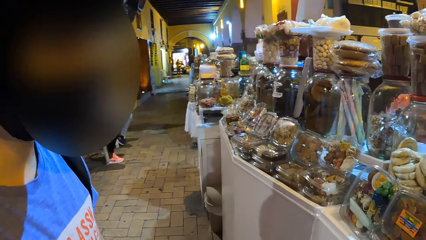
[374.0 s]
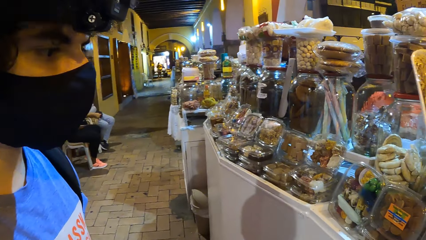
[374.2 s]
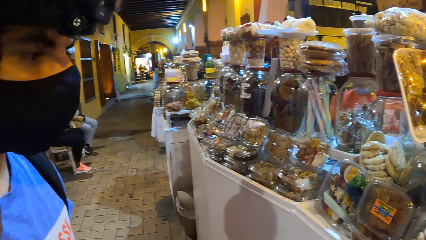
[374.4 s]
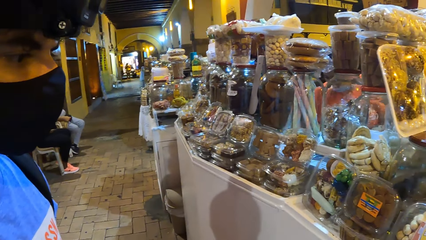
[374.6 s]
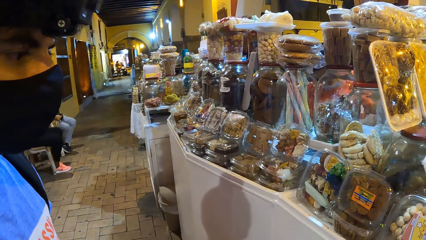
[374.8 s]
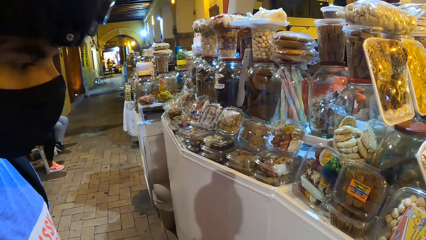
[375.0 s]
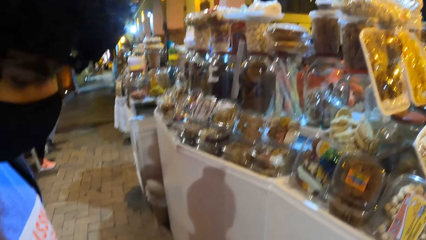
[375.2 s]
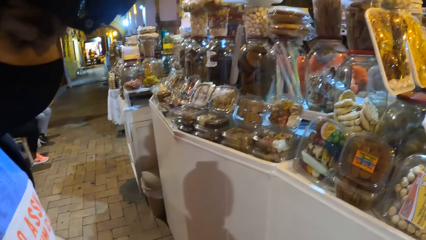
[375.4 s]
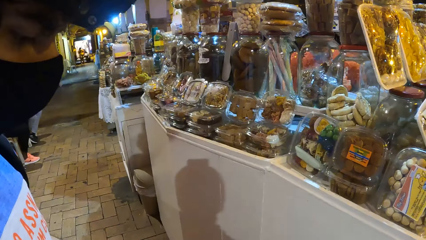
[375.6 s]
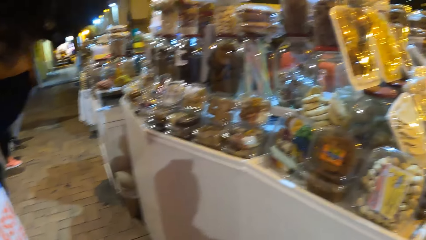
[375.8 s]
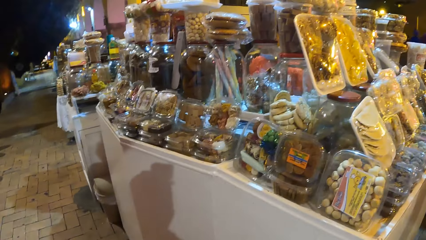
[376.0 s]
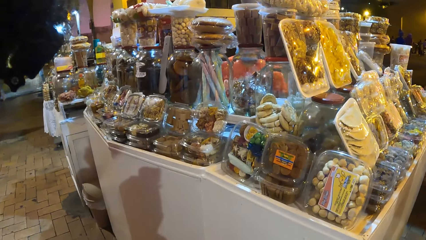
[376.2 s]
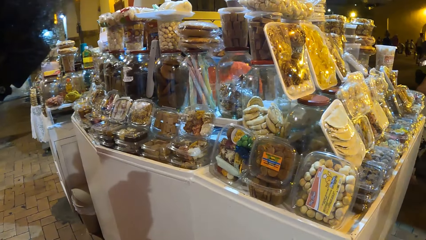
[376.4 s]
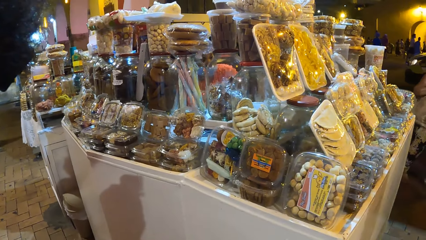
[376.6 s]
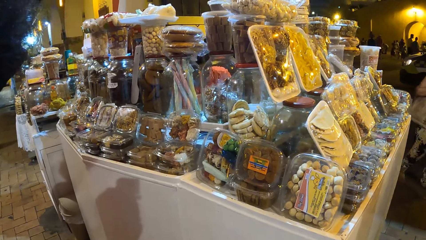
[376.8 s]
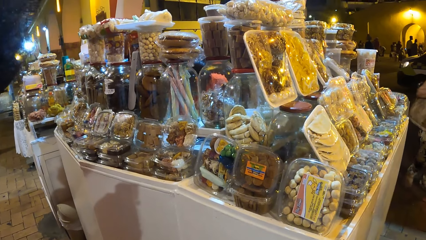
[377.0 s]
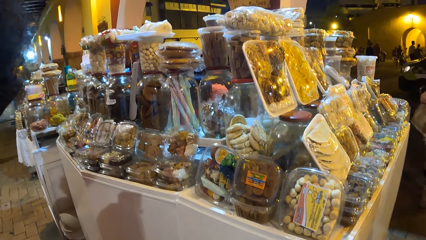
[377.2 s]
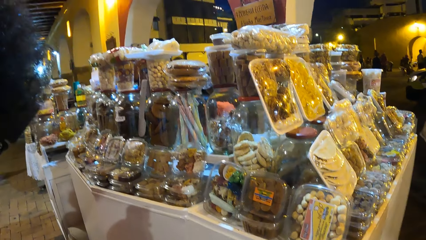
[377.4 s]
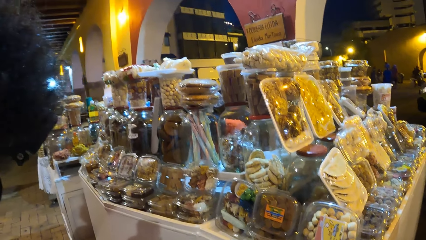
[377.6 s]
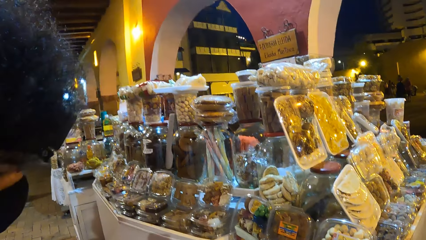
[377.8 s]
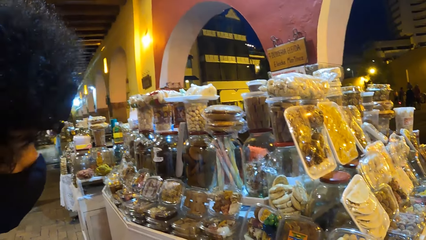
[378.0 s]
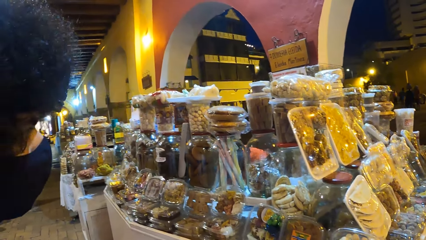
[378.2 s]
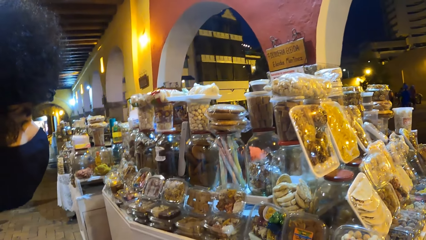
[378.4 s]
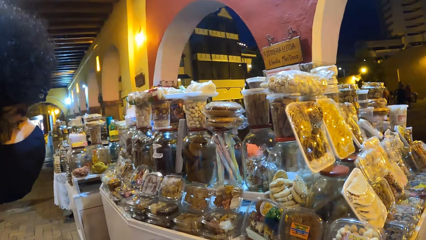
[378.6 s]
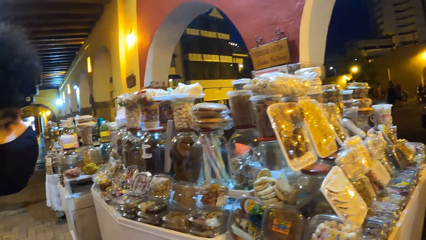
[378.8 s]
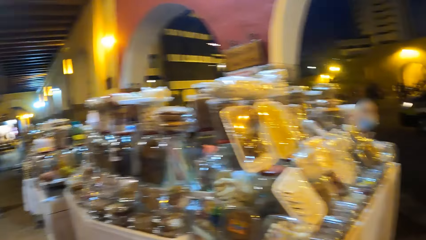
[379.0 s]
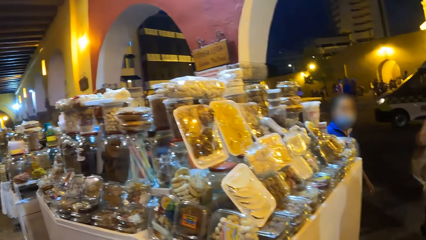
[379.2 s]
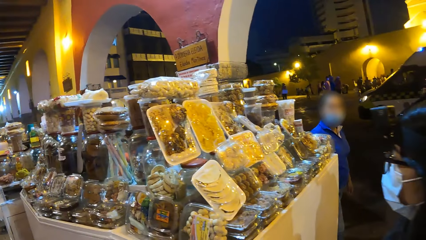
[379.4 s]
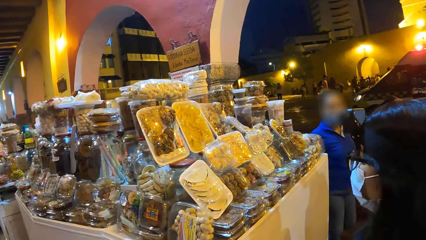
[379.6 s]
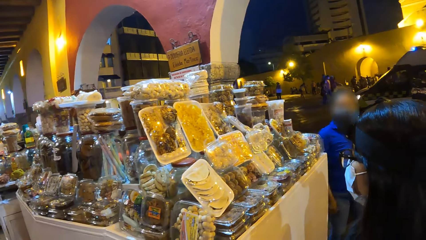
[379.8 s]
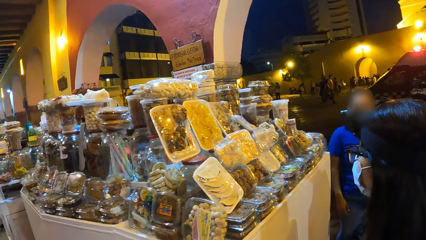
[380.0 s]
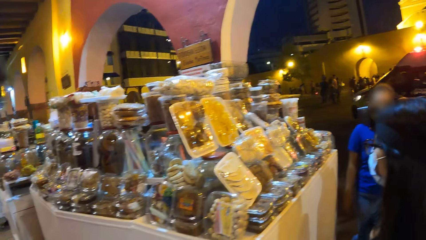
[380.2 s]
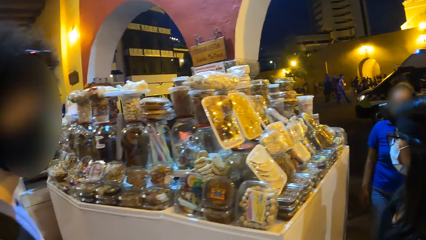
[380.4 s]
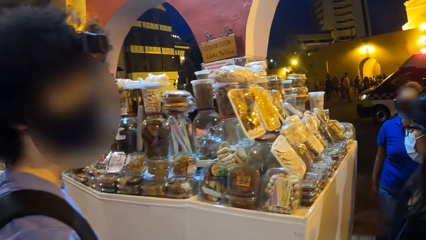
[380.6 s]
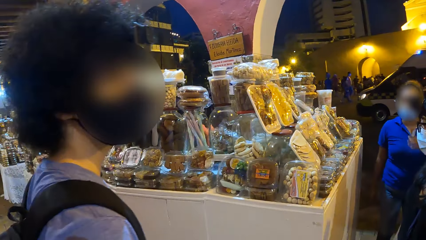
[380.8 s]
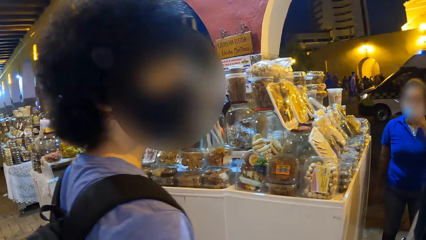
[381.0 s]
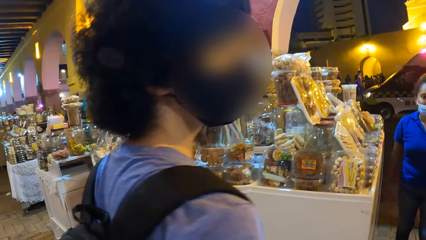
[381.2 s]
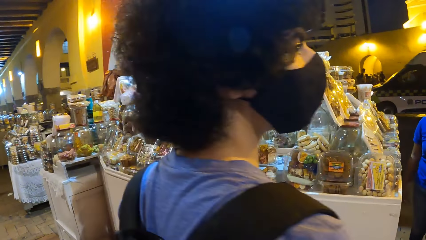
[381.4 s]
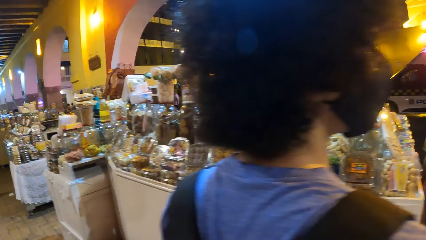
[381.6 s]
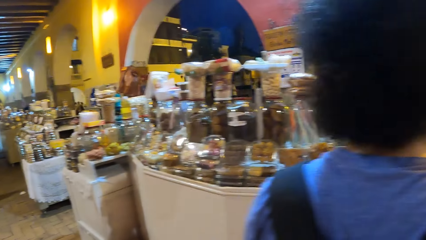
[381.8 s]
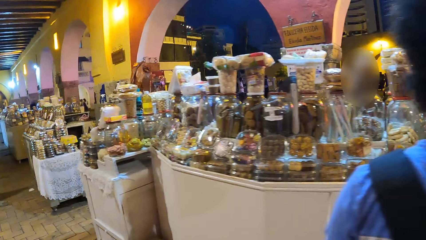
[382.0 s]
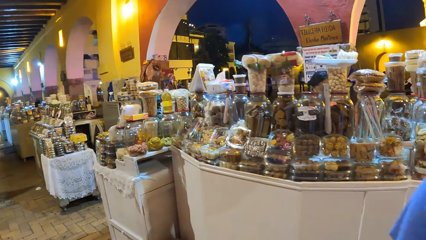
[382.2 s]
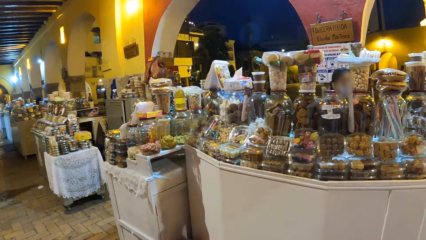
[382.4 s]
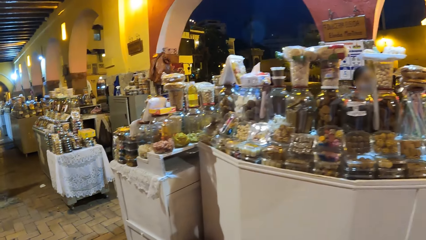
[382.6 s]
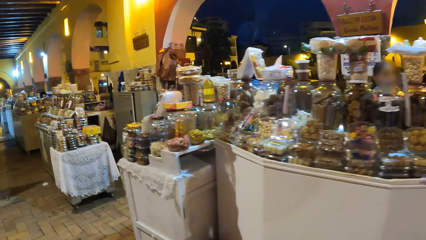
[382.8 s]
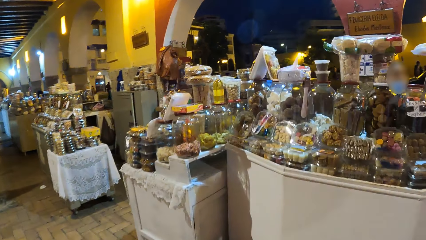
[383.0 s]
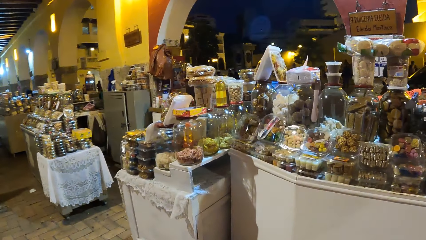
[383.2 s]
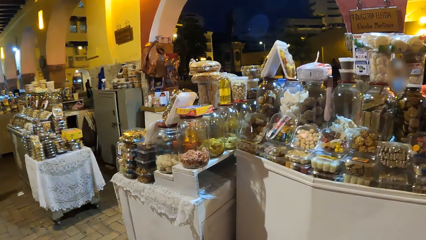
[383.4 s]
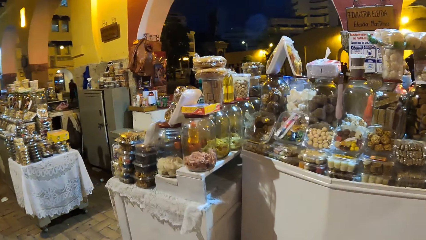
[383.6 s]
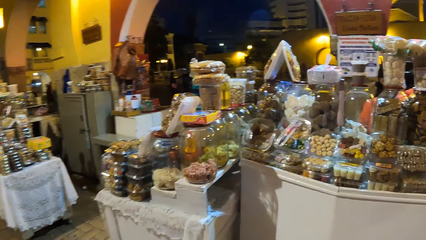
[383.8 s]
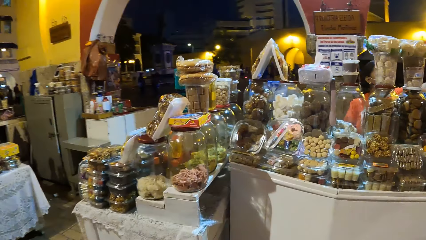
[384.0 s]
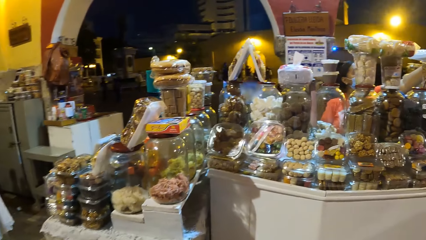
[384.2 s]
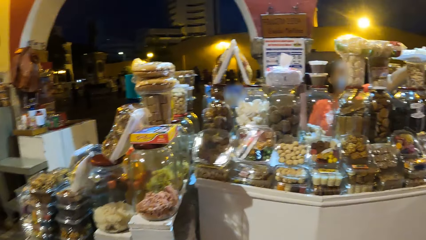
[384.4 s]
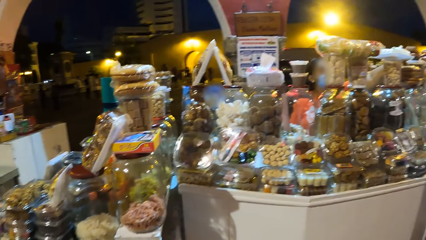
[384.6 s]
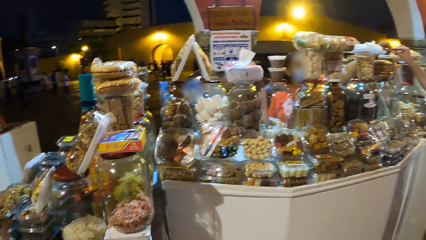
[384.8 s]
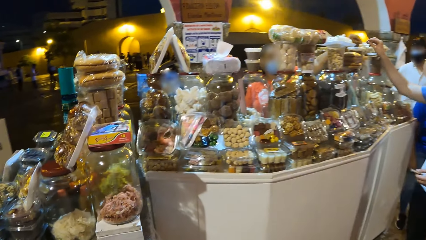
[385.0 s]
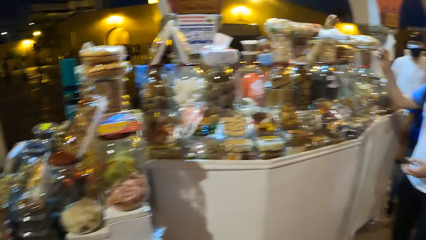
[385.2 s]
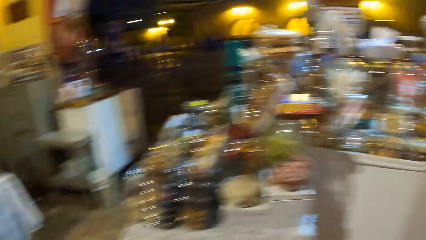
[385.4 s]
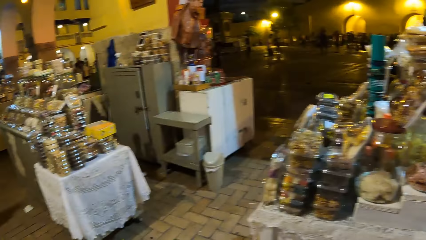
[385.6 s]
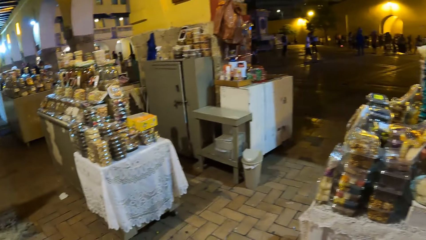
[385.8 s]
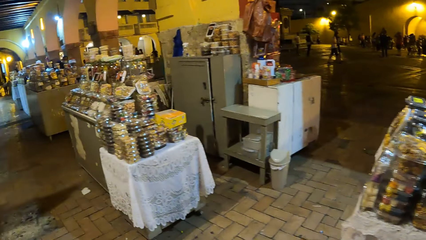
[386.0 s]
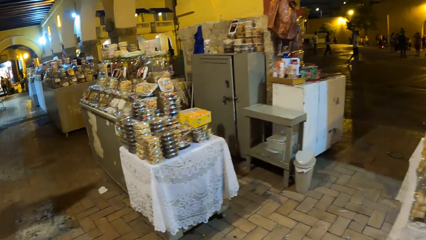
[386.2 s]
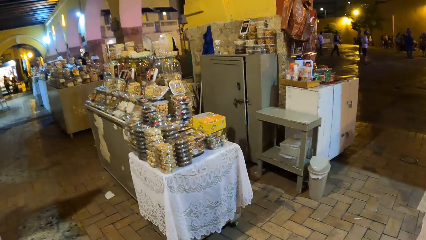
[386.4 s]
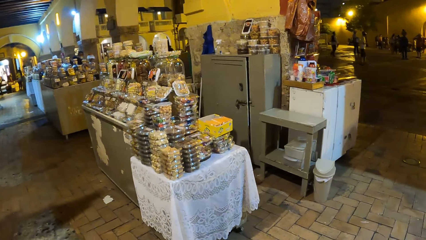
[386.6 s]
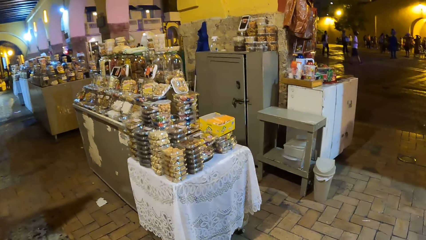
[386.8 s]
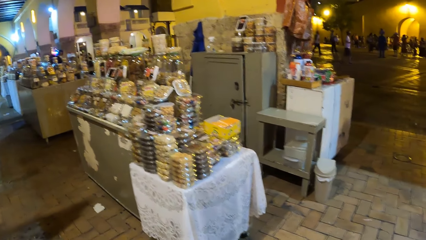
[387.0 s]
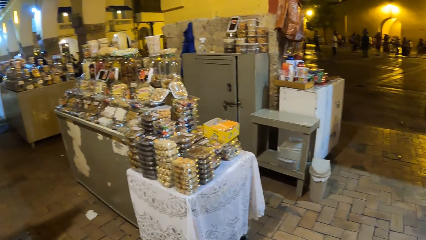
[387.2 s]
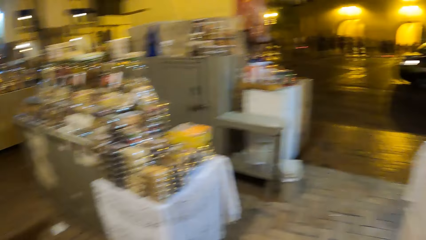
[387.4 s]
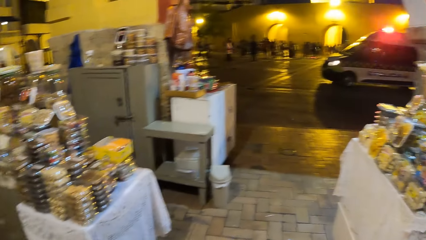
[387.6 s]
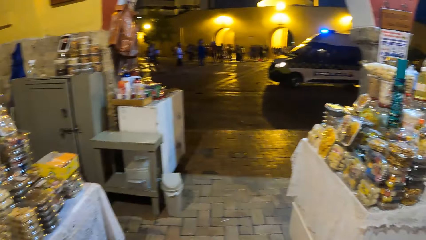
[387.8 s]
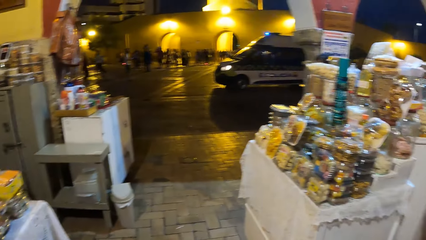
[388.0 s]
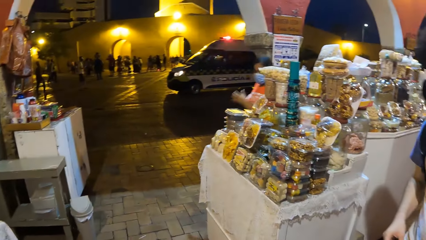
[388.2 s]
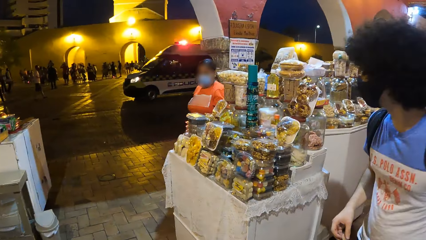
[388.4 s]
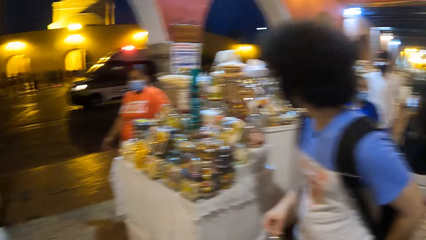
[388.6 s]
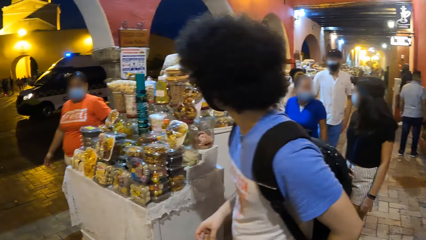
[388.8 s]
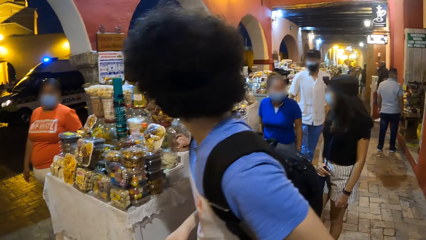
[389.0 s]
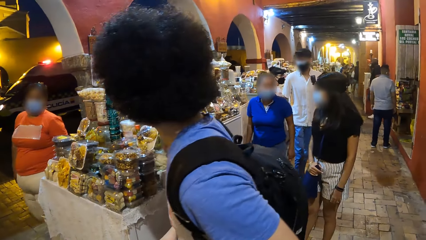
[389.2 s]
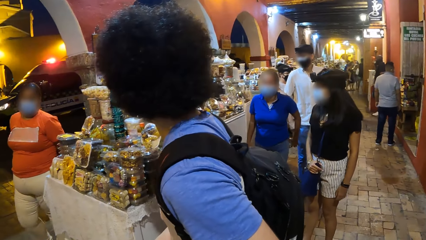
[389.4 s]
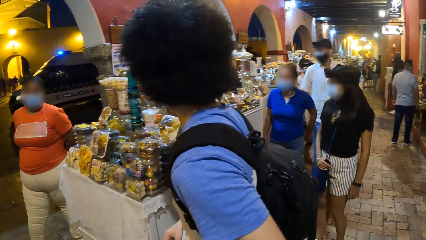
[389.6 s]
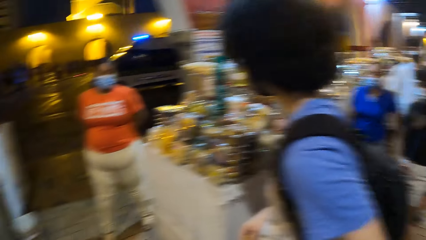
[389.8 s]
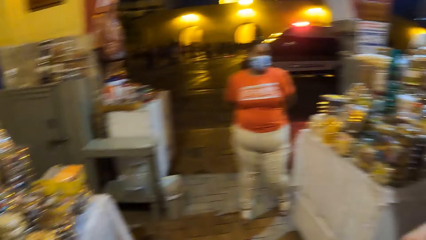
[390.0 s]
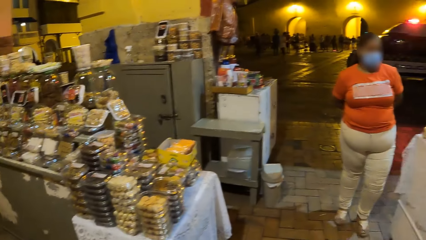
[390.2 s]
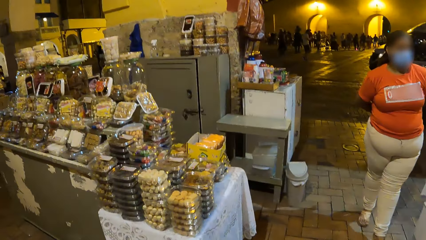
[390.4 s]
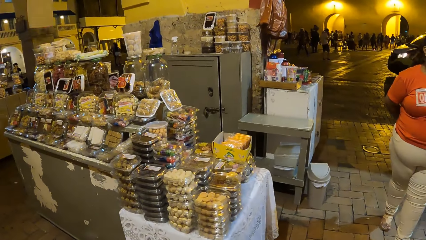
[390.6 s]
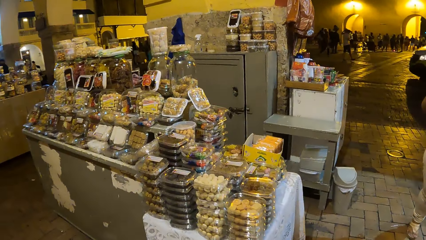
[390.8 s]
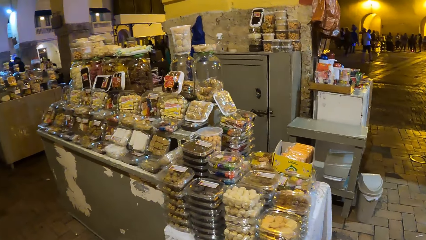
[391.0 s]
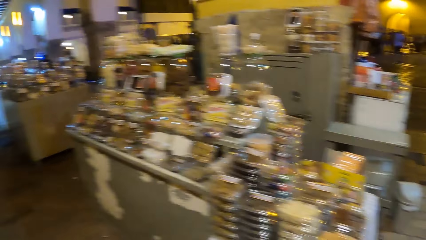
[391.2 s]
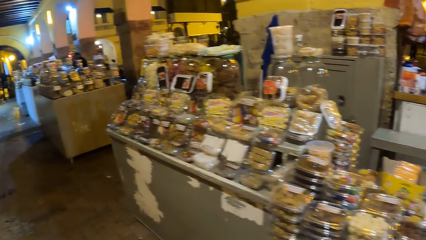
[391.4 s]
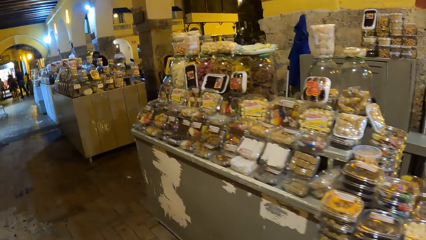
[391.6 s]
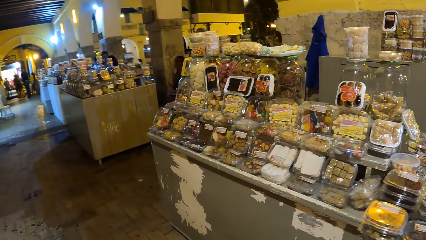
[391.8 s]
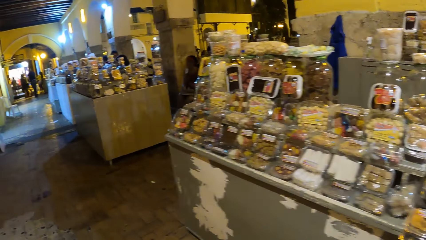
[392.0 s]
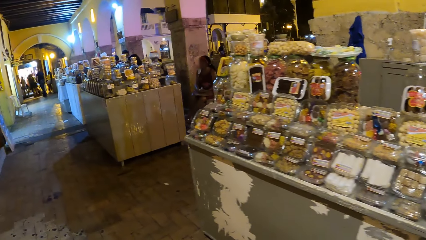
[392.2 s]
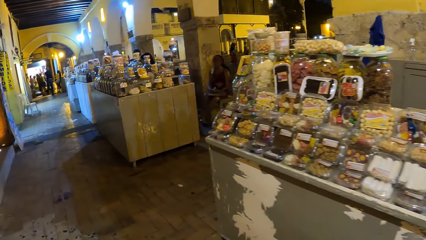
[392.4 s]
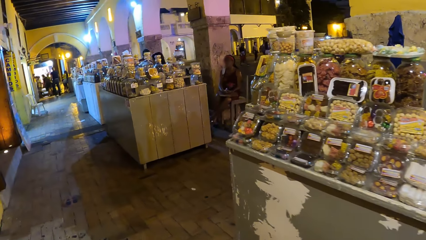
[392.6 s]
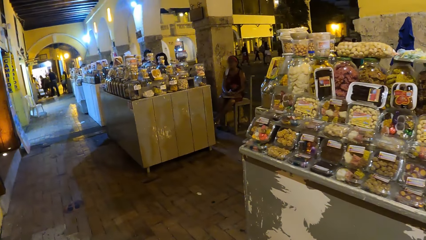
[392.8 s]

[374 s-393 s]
The camera wearer stands beside a man at the stall. A lady stands beside the camera wearer. The camera wearer moves around the stall. The man moves around the stall.
